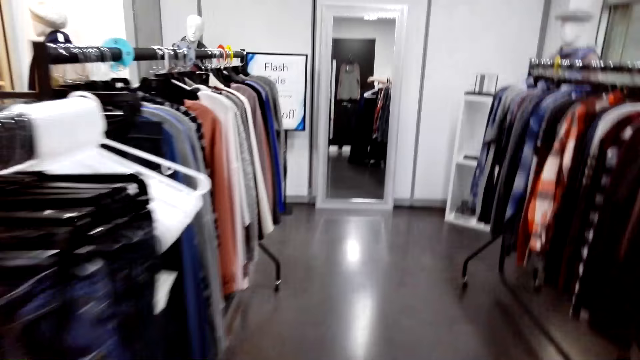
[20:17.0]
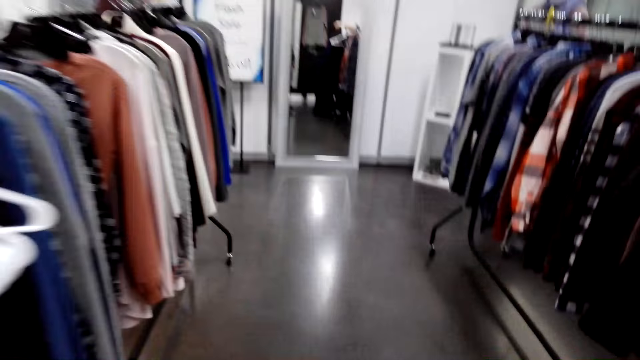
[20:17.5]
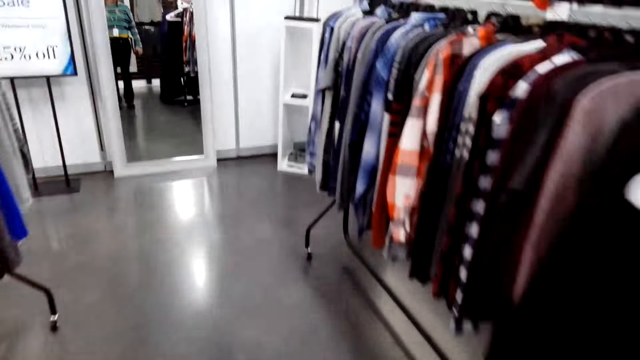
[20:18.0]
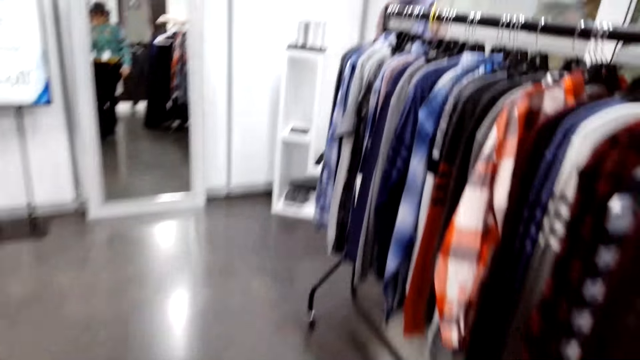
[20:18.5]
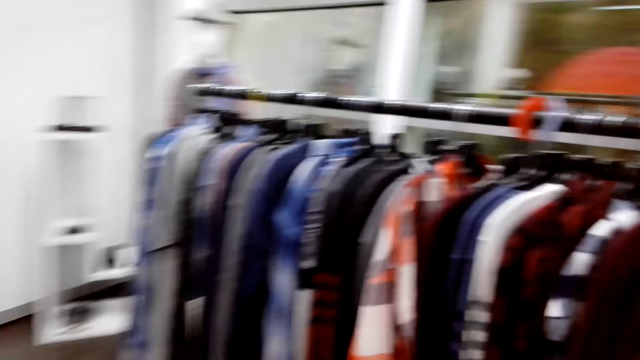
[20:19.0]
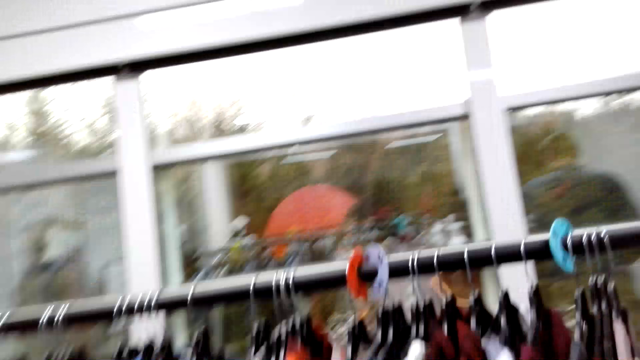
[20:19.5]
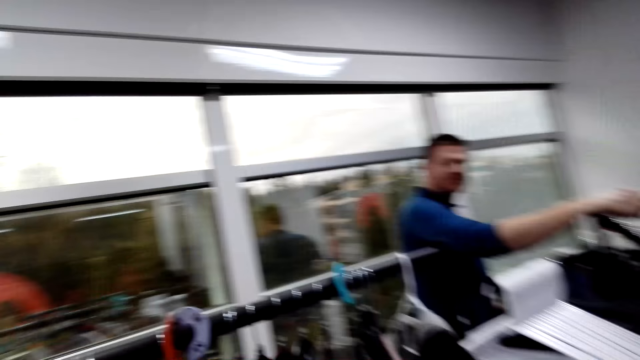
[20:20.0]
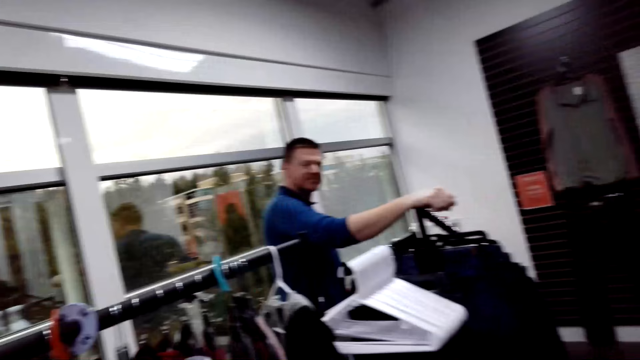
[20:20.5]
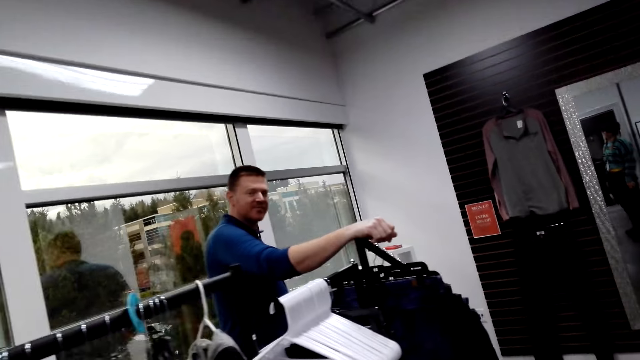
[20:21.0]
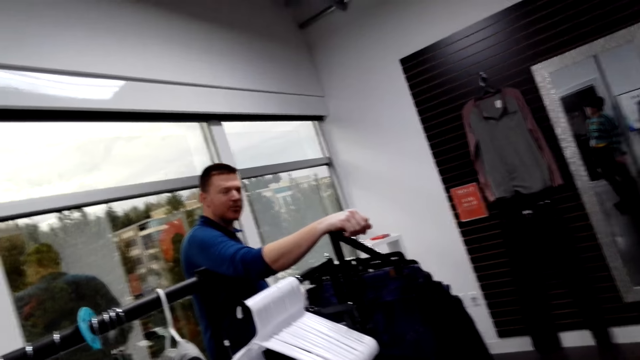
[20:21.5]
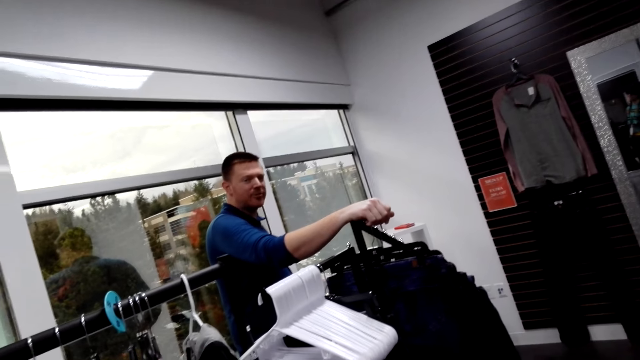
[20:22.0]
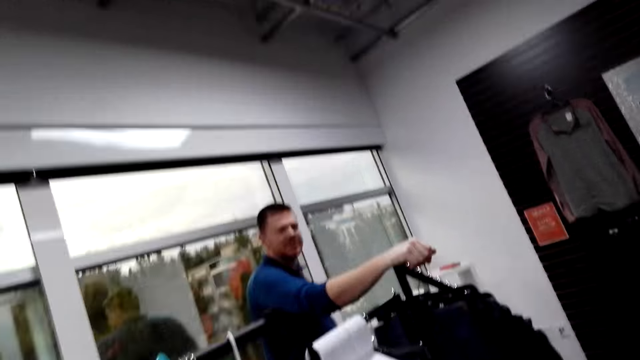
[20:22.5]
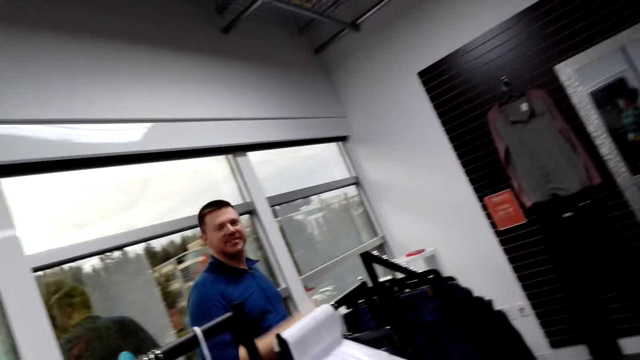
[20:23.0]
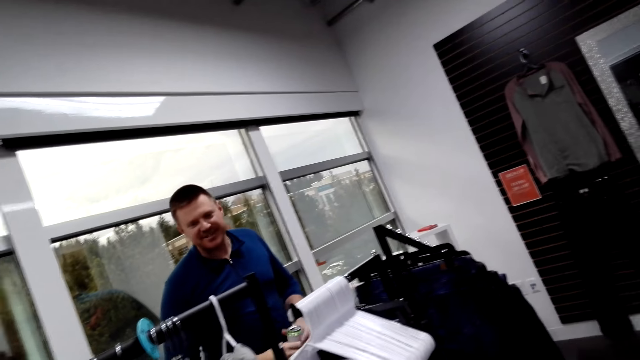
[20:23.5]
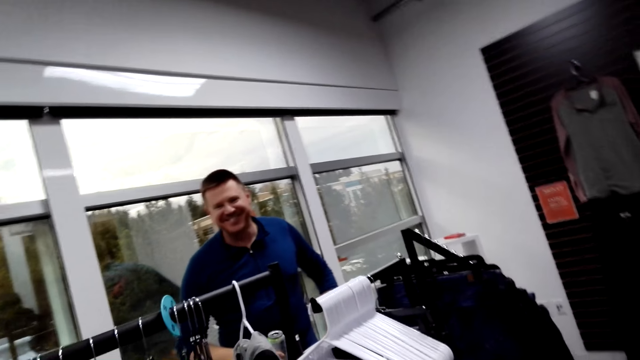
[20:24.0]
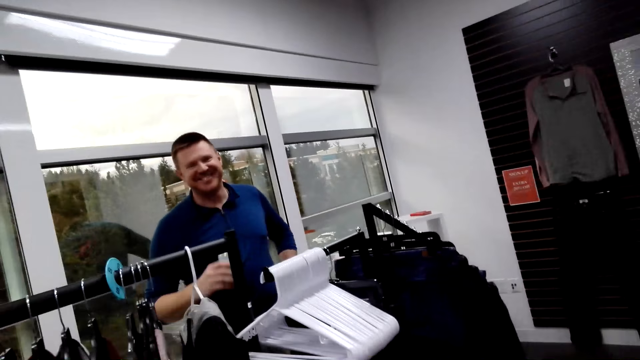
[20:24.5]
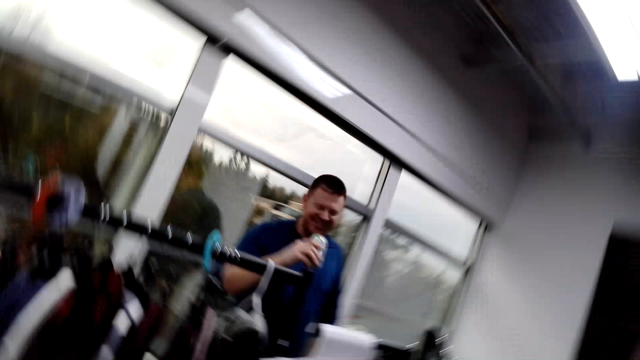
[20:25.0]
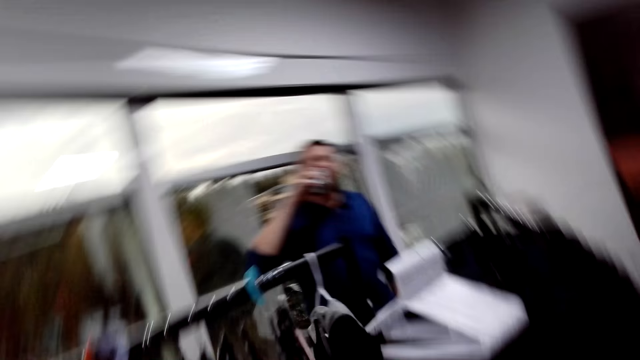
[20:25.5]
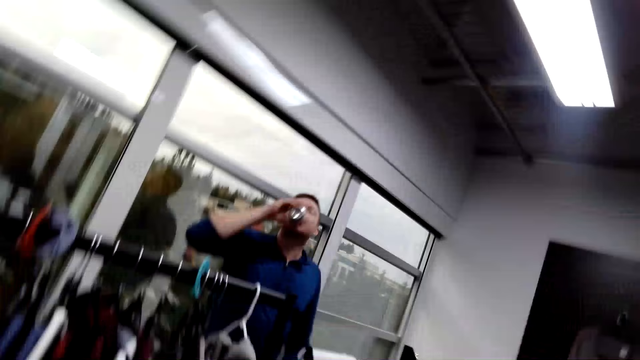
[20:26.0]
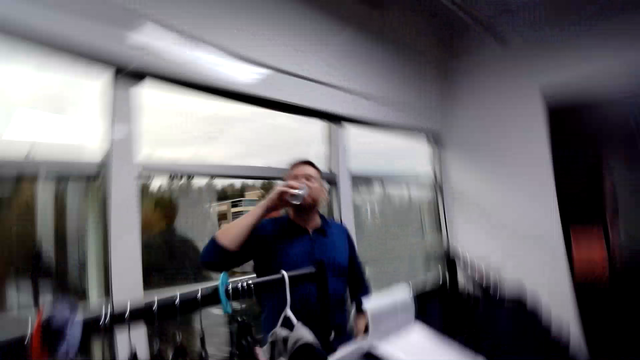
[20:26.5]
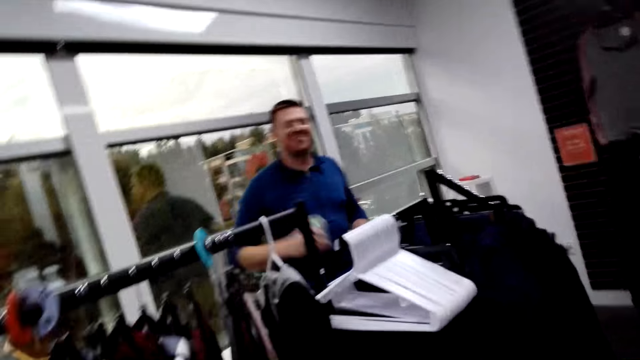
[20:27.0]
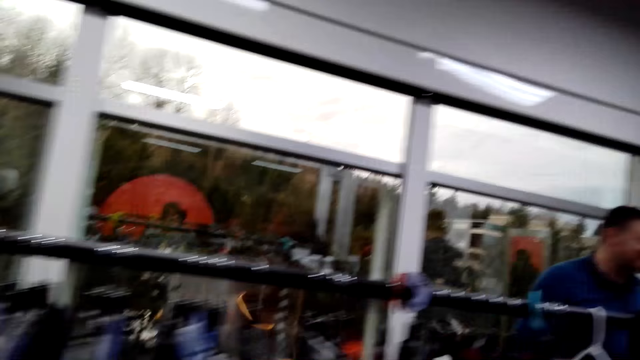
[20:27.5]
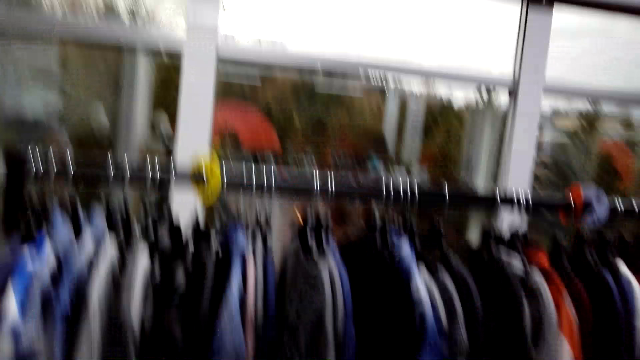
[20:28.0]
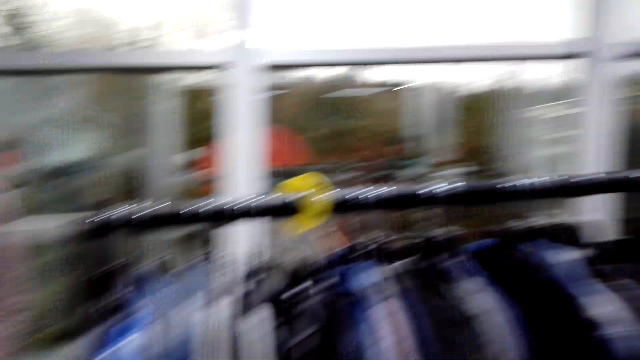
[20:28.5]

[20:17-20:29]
The camera wearer walks in the room. A man leans on the rack. The man takes the drink.

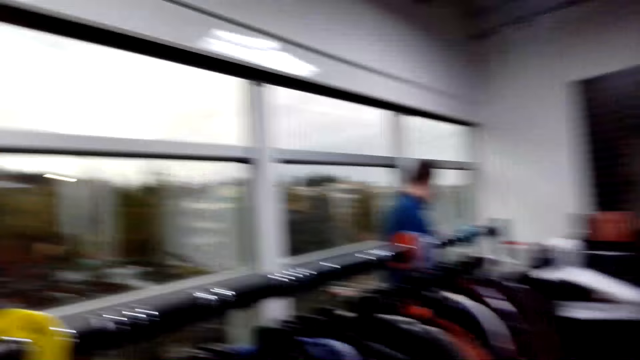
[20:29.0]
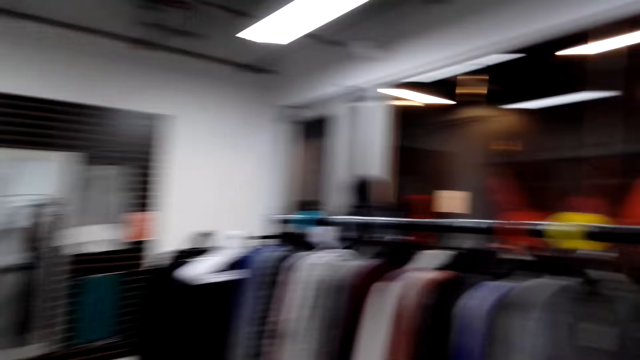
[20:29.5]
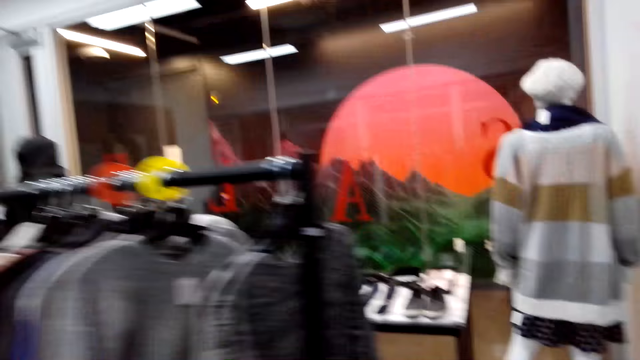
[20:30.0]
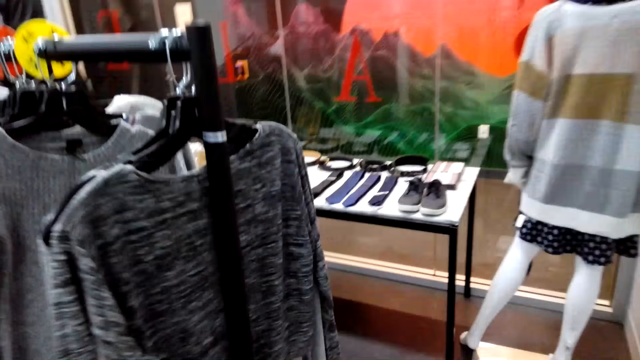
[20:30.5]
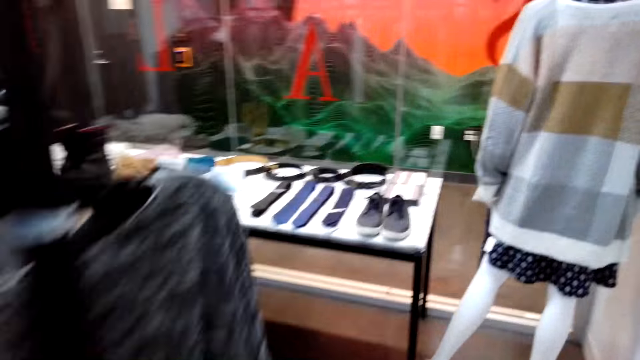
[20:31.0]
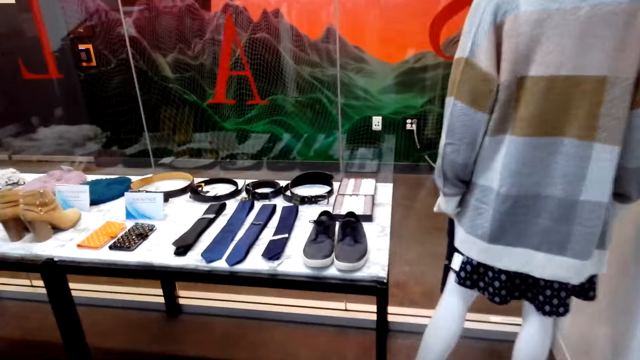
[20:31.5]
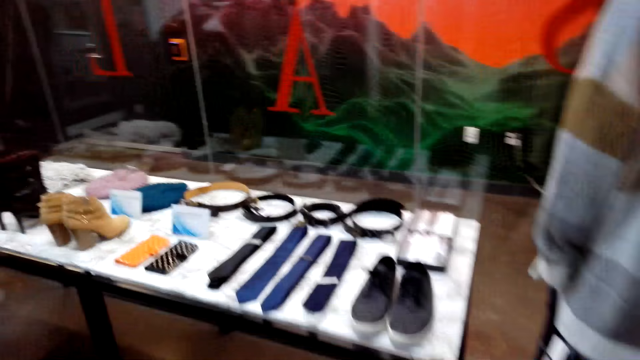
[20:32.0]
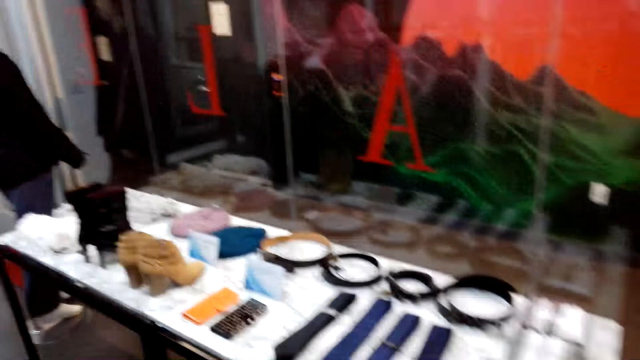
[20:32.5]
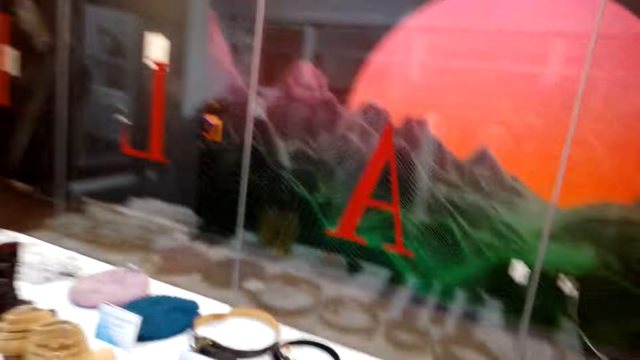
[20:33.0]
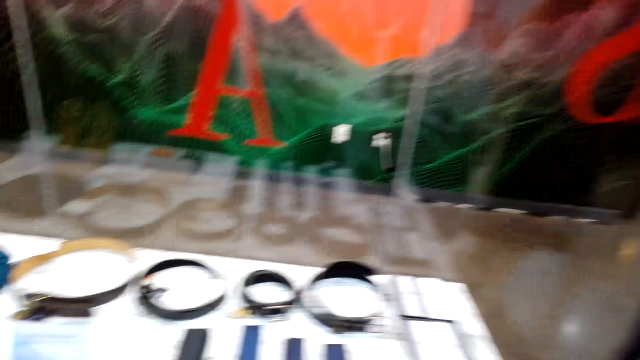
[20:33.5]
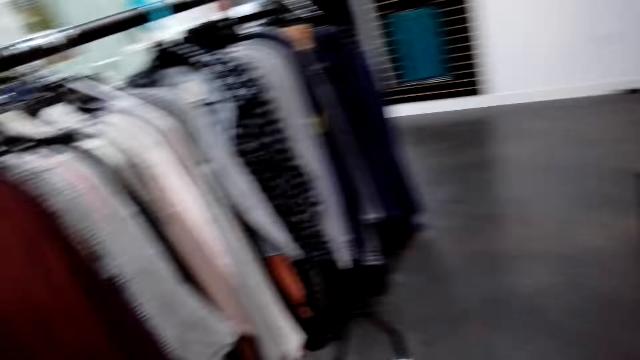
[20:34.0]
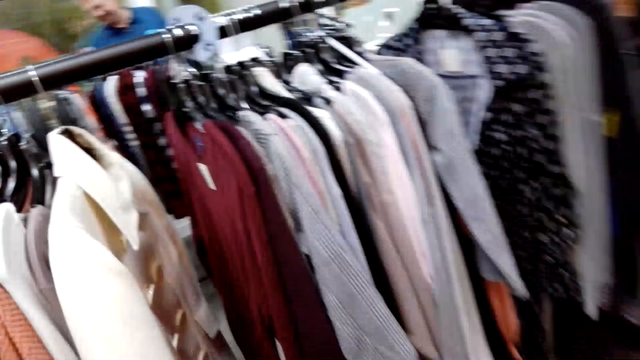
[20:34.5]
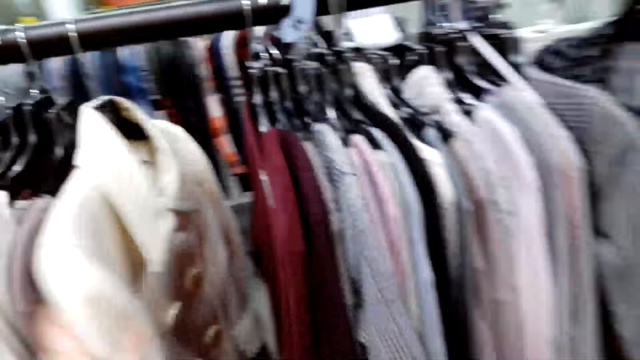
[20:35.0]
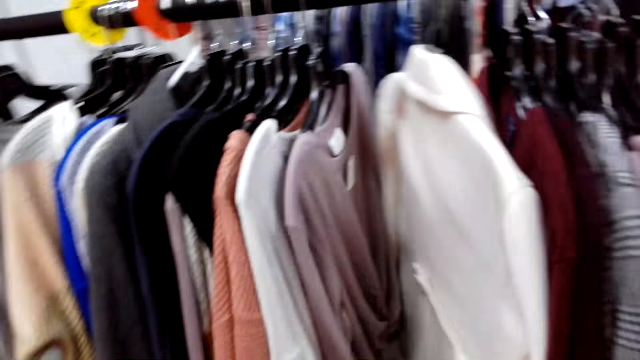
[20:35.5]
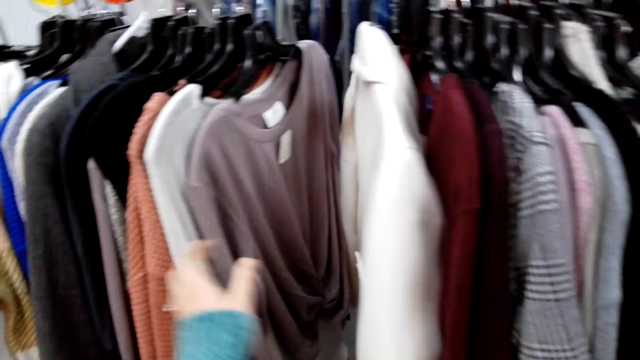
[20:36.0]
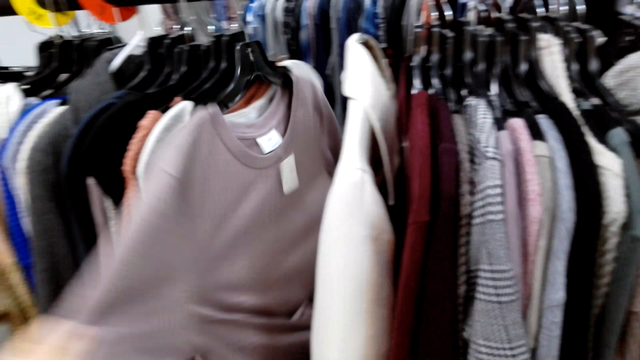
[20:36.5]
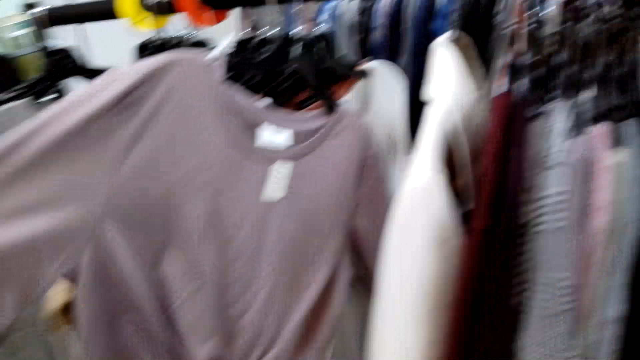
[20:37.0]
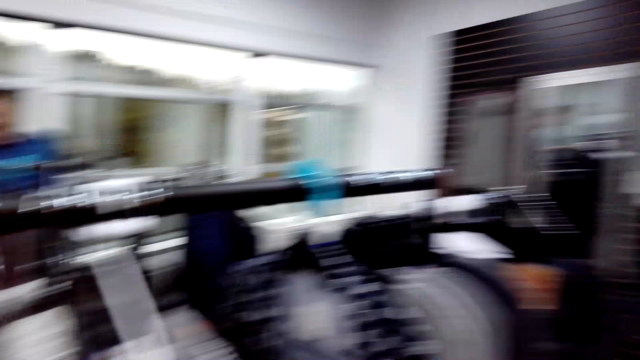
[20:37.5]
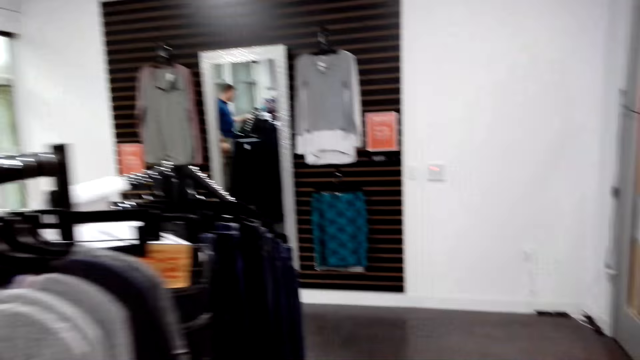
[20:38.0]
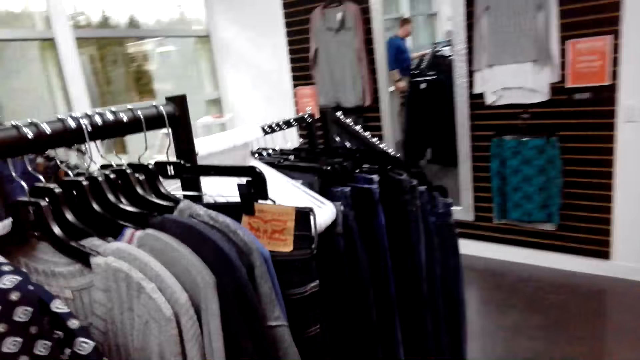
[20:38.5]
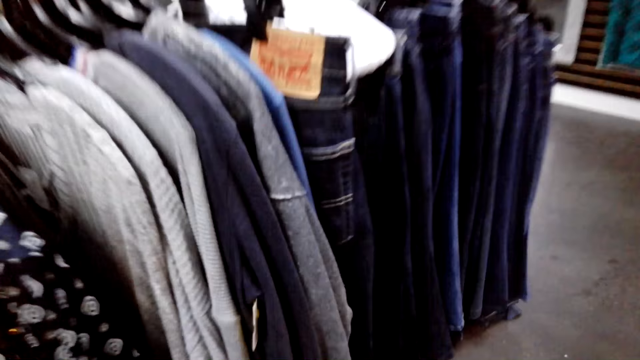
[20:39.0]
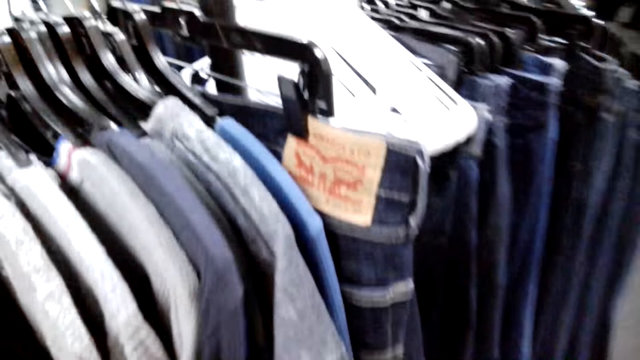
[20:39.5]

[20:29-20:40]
The camera wearer walks around. They touch the trench coat. They check the cloth. They touch the sweater. They walk in the room.
